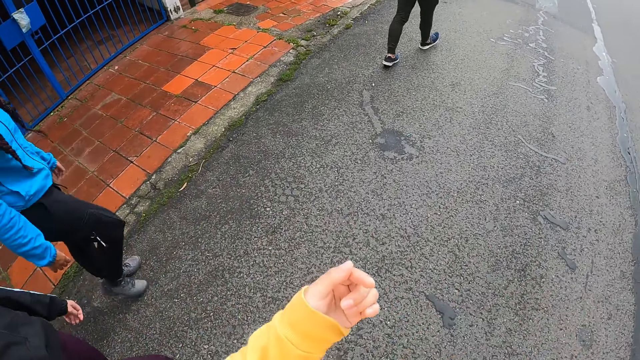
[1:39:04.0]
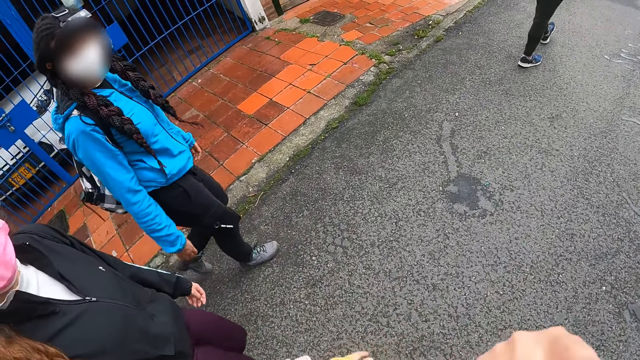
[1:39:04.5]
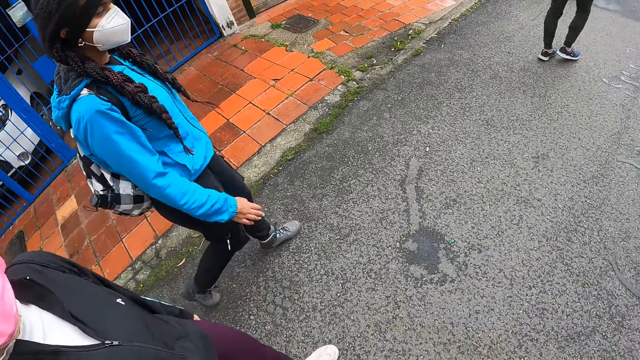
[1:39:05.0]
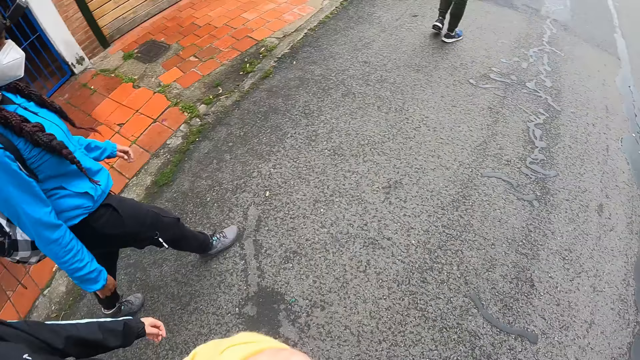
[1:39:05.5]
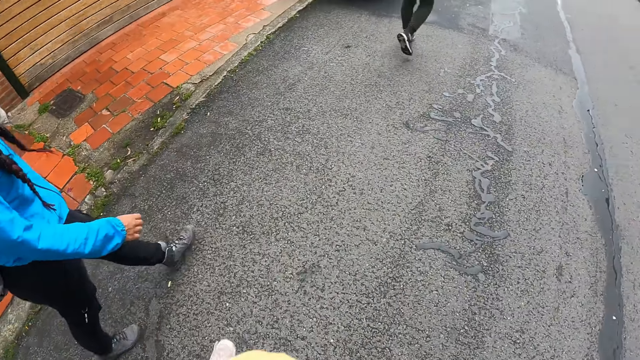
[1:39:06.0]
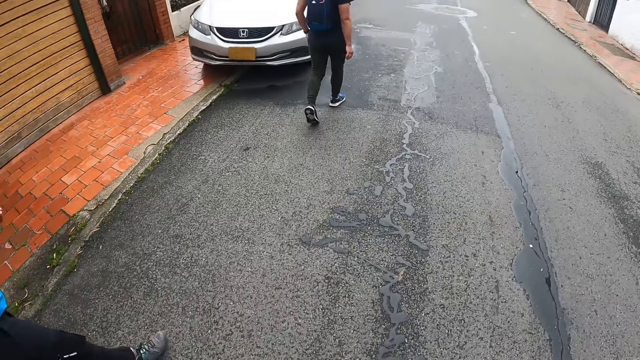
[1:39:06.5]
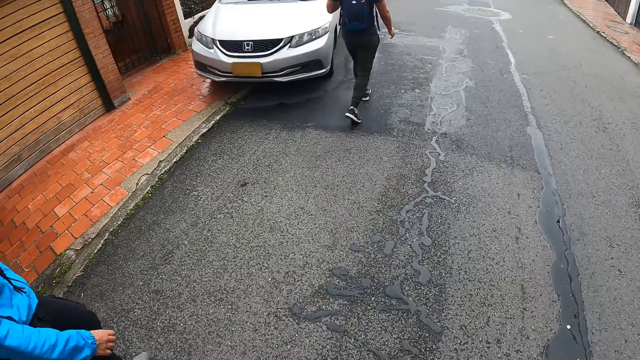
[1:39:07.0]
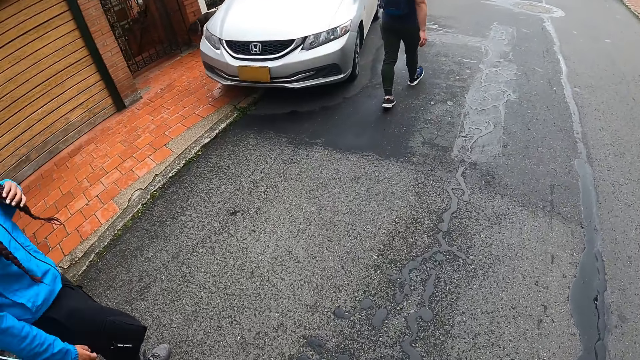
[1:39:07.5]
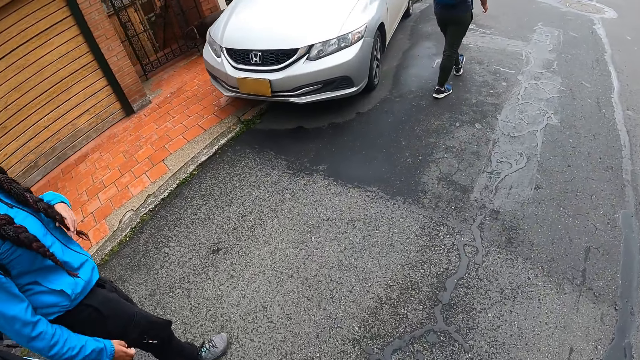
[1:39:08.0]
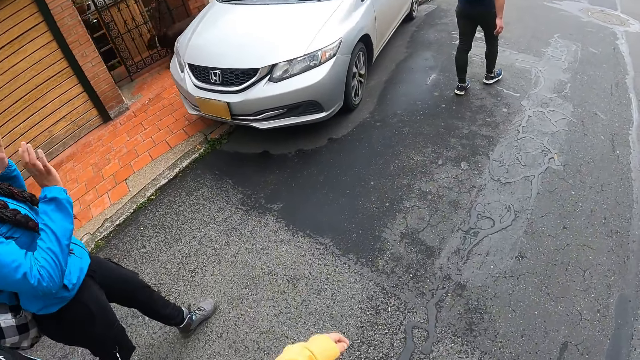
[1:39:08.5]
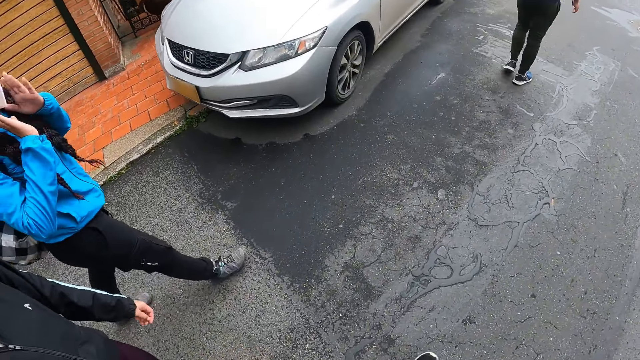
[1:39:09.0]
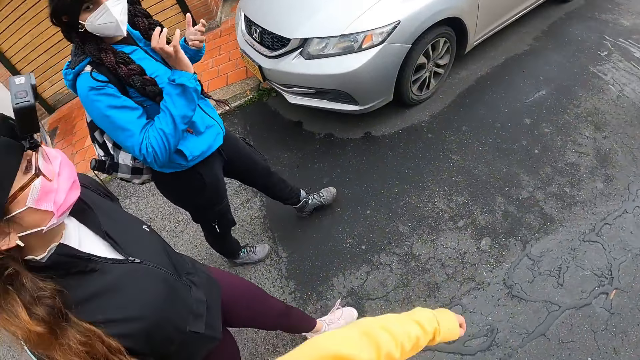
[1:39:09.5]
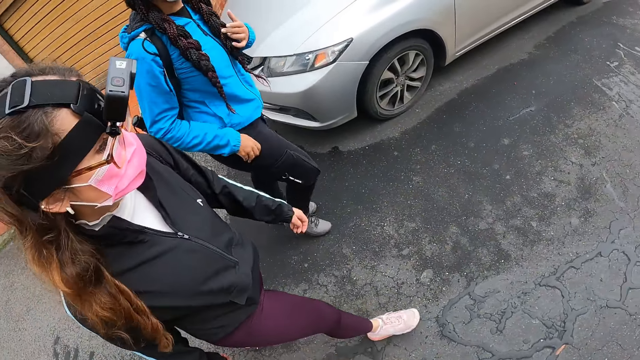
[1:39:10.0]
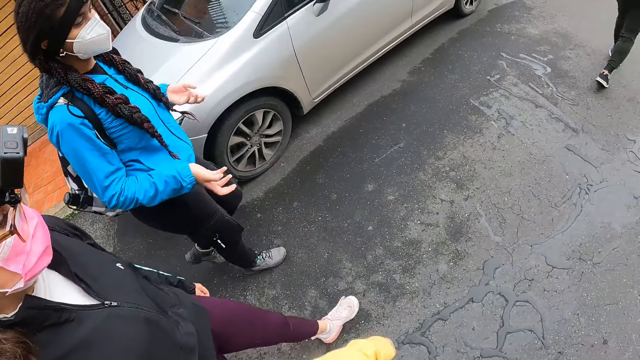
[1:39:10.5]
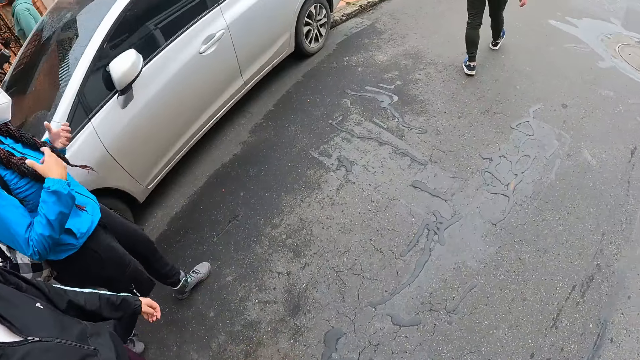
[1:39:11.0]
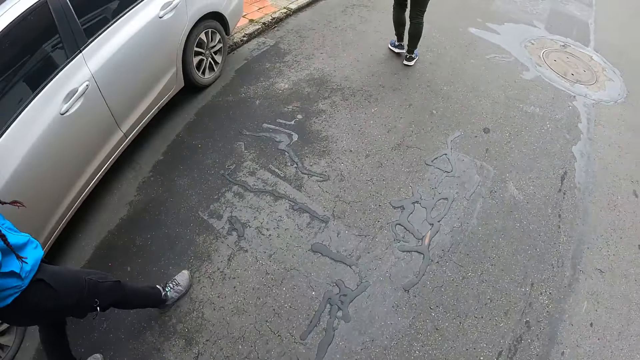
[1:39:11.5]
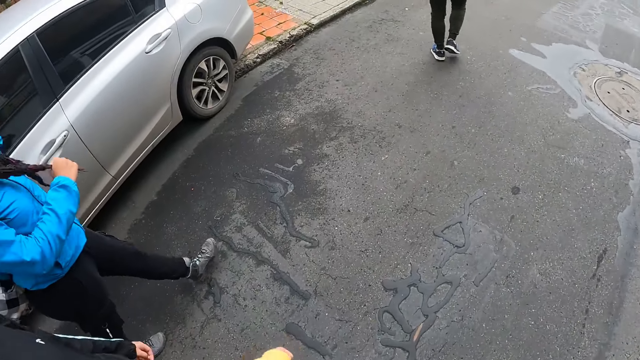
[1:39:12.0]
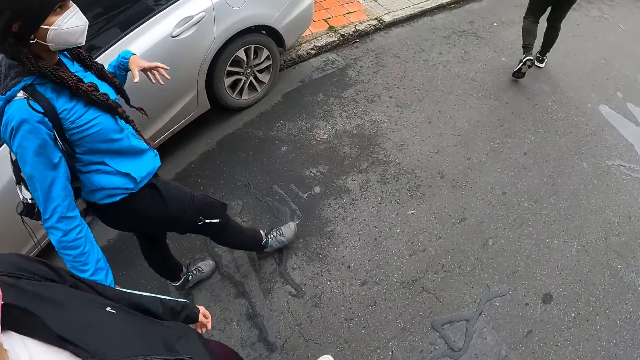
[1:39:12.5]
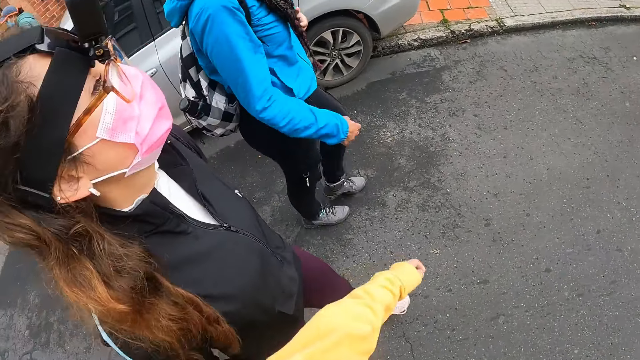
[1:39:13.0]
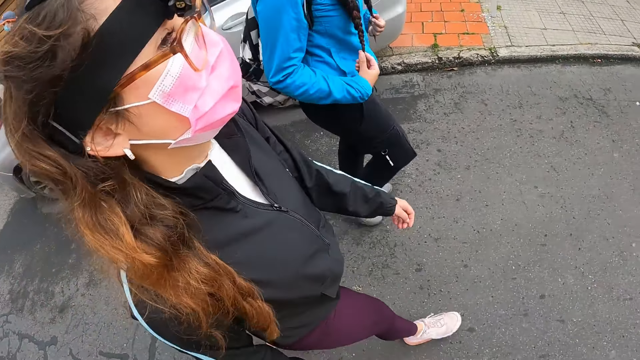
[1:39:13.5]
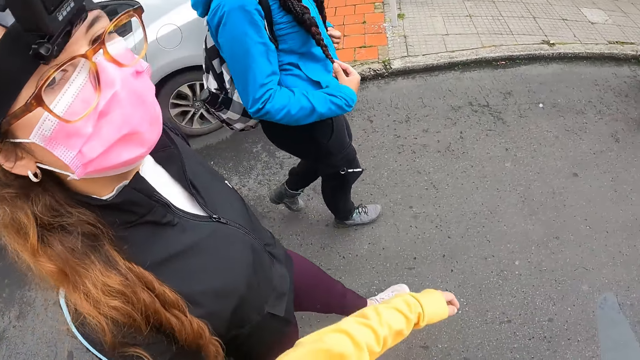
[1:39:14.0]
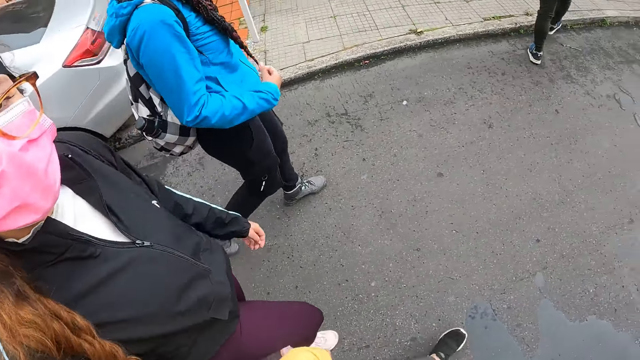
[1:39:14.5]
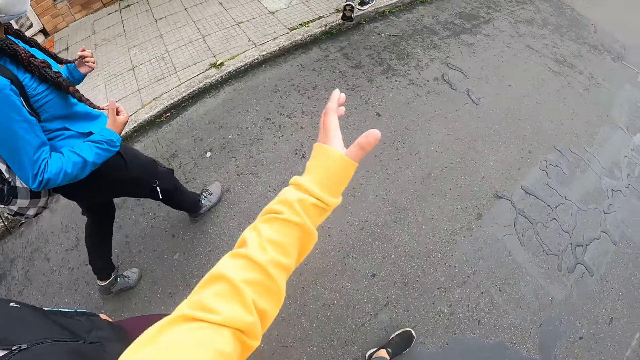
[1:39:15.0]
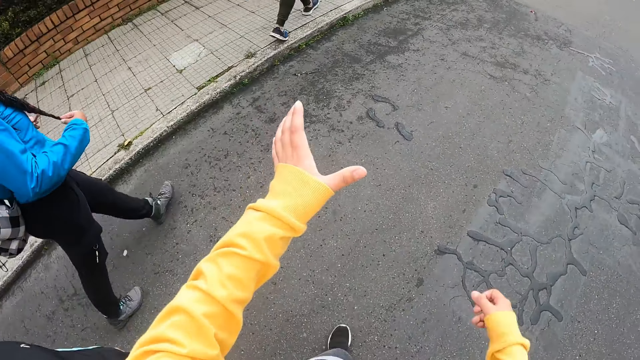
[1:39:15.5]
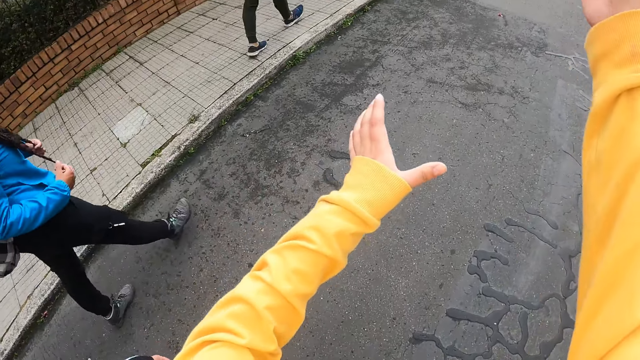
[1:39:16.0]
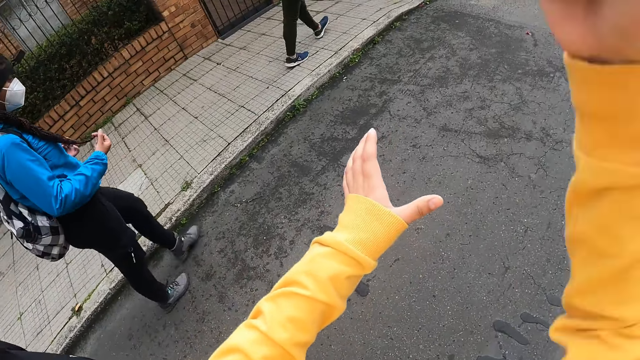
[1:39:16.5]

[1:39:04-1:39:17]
The camera wearer moves hands. They look at a person. A dog walks past the camera wearer. The camera wearer looks at the hands of the person. They look at the person and another person. They look at the car on the roadside. They look at the first person. They look at the other person.

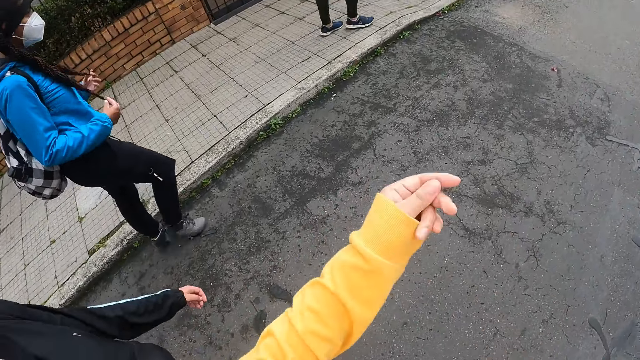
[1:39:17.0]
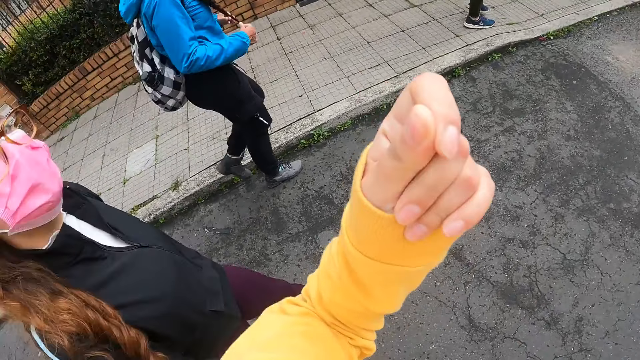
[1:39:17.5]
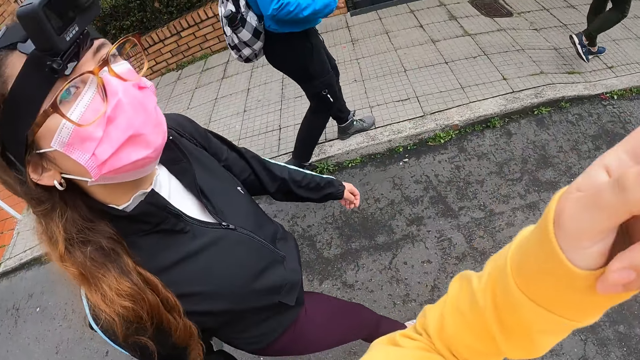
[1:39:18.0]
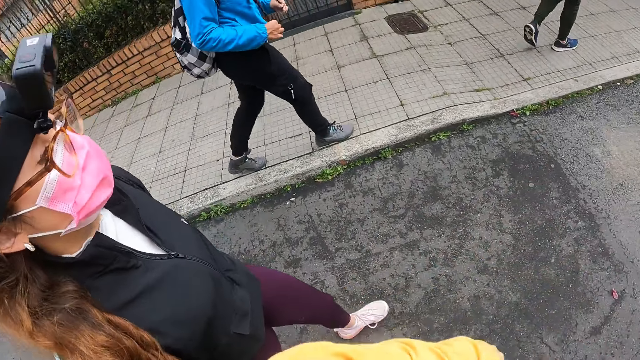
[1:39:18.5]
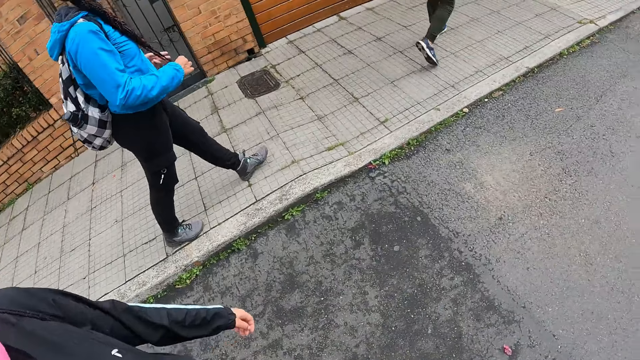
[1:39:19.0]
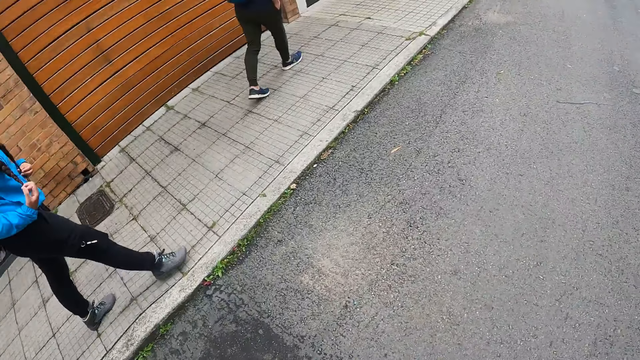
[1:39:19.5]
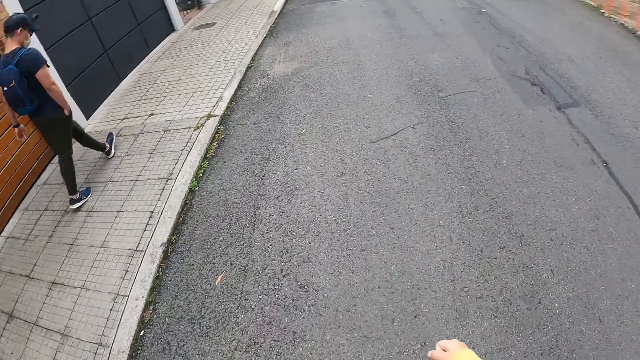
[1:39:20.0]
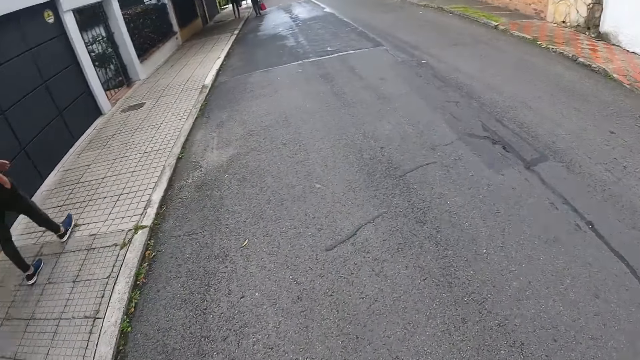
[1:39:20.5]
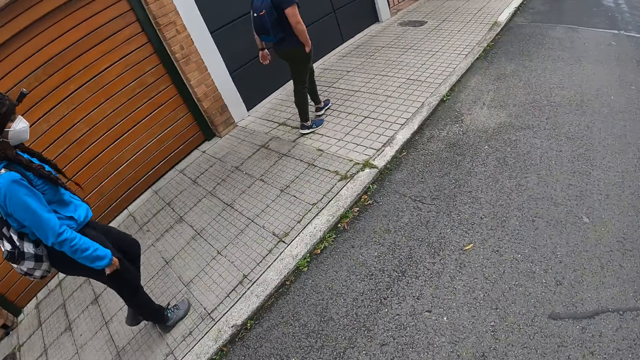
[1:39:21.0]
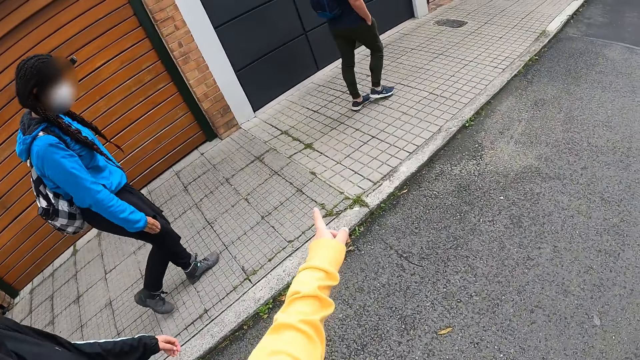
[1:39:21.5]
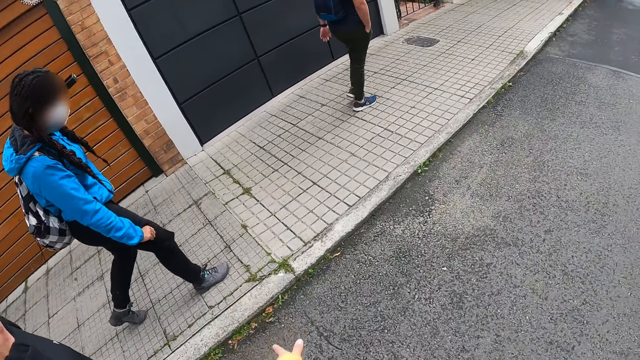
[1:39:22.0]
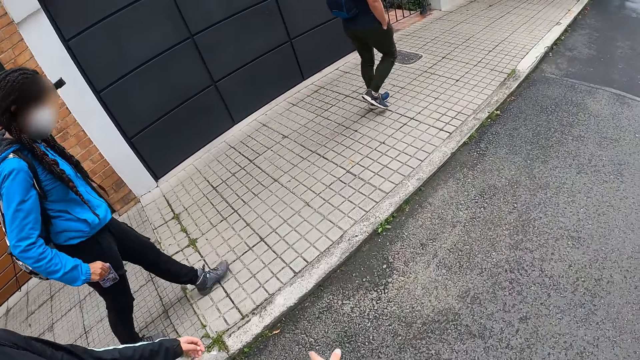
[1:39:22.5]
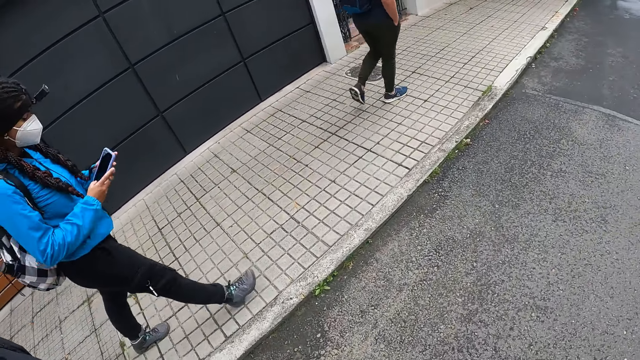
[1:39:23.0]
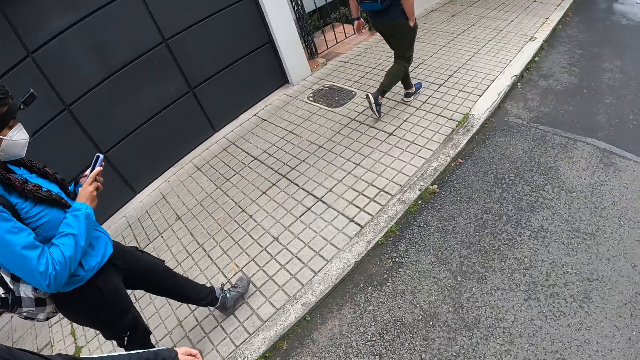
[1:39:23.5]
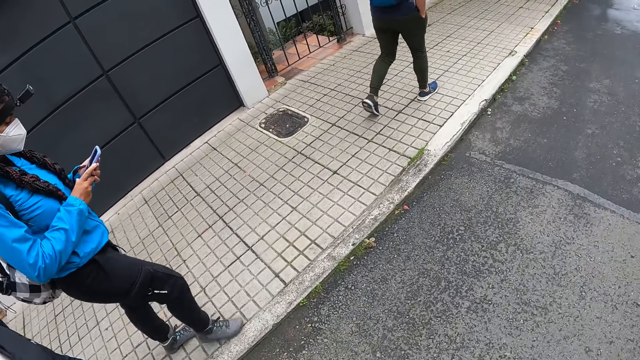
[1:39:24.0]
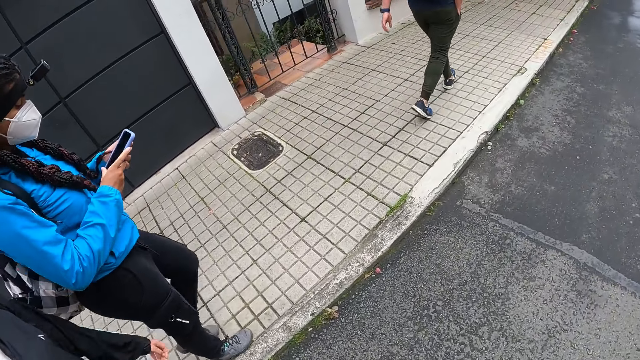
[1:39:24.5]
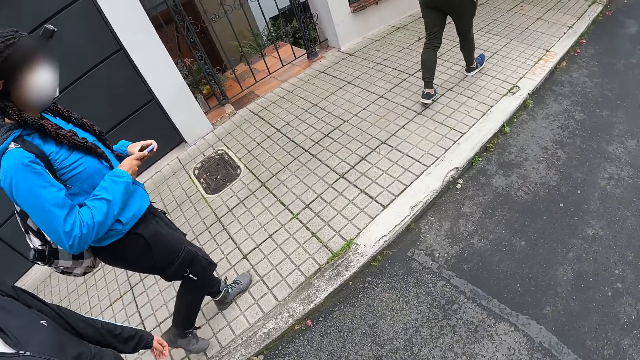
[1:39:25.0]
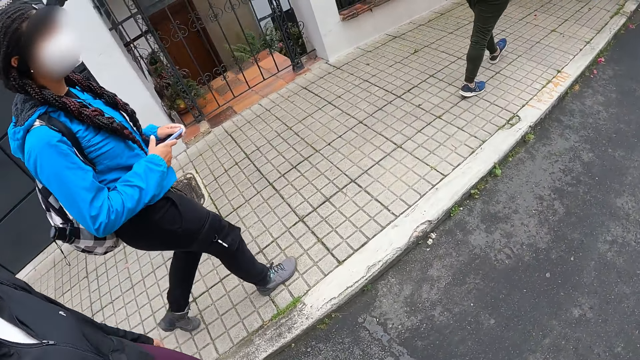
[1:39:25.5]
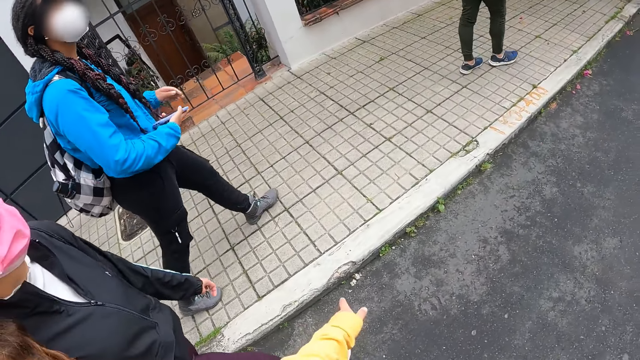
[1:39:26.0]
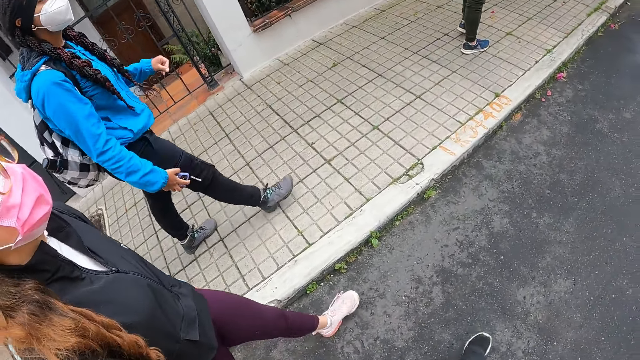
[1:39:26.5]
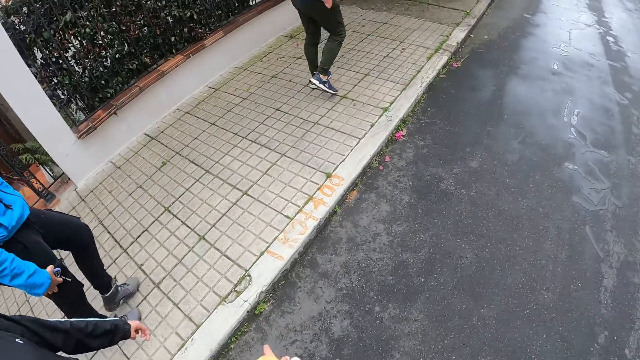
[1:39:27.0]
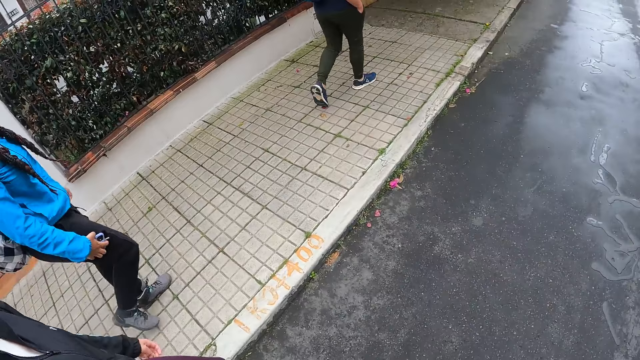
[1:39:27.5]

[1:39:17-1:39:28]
The camera wearer looks around. They point their left index finger and thumb to the ground. They move their hand. The woman removes a phone from the pocket of her trouser with her right hand. The woman operates the phone in her hands. The woman holds the phone in her right hand. The woman puts the phone in the pocket.
